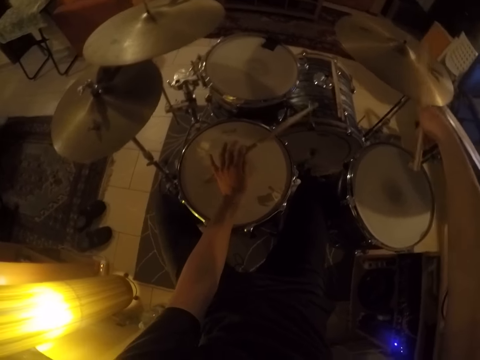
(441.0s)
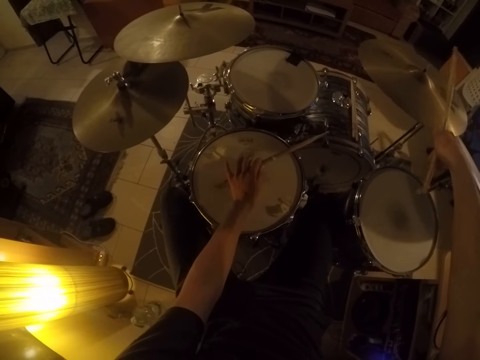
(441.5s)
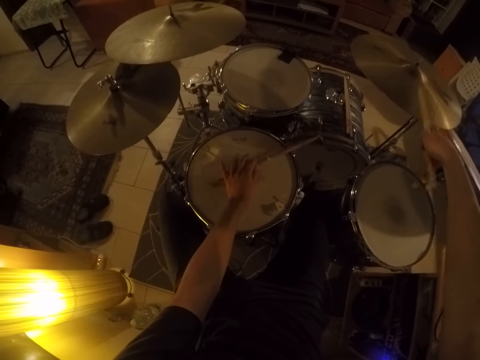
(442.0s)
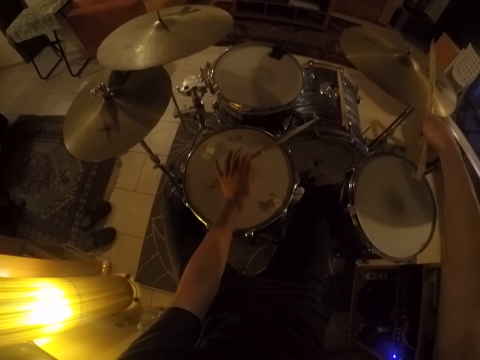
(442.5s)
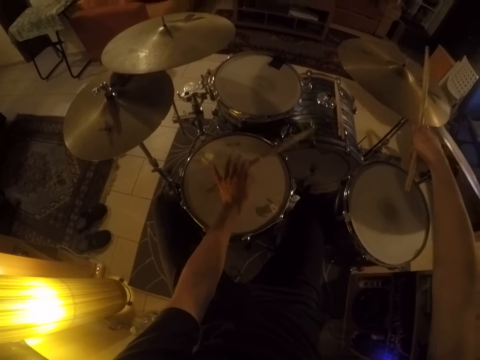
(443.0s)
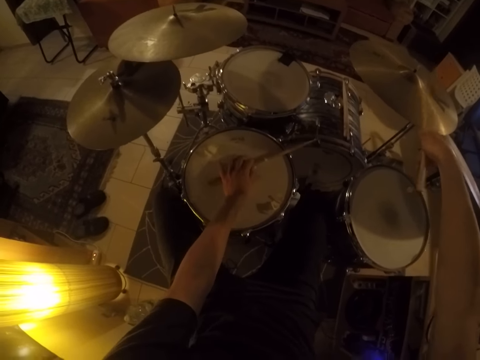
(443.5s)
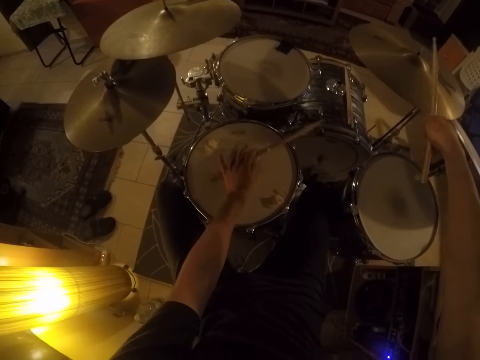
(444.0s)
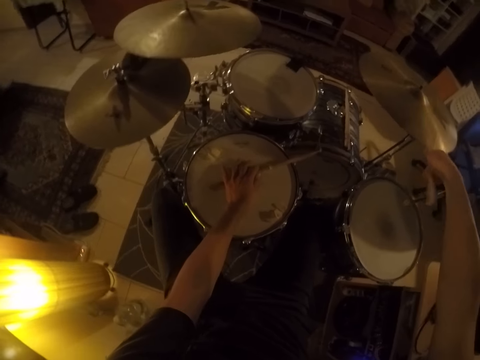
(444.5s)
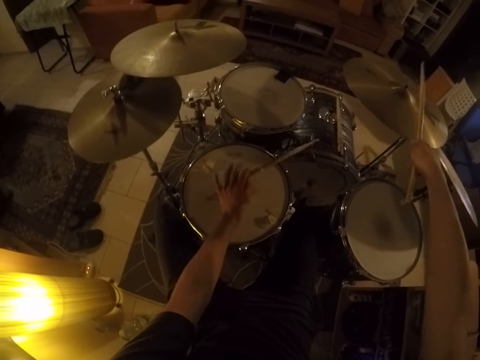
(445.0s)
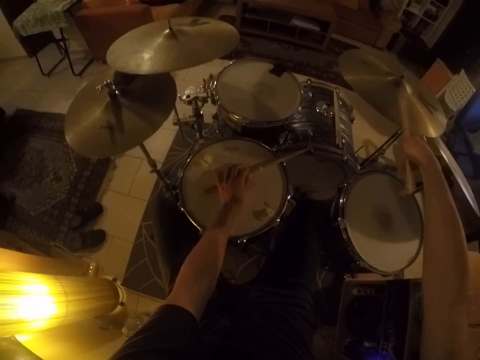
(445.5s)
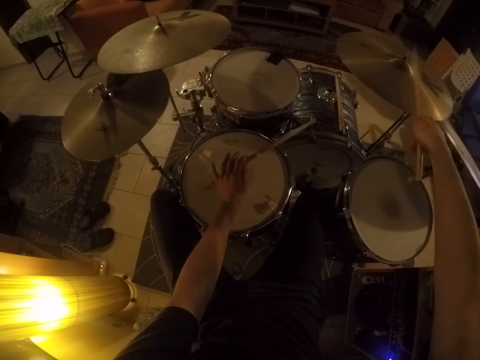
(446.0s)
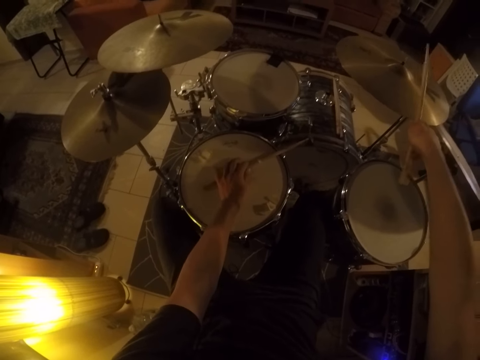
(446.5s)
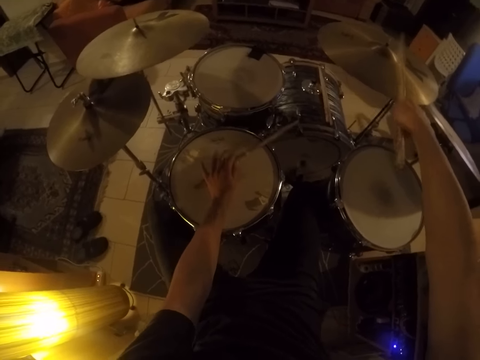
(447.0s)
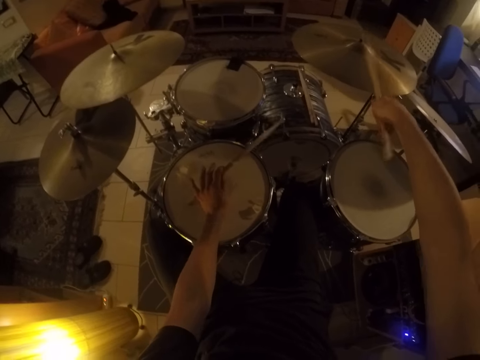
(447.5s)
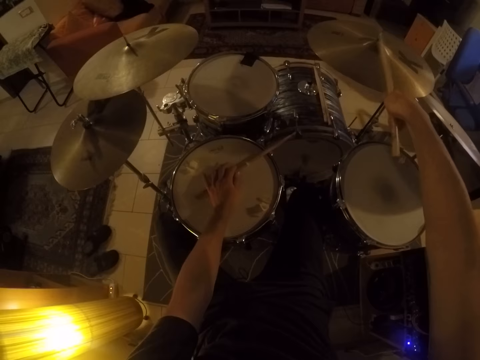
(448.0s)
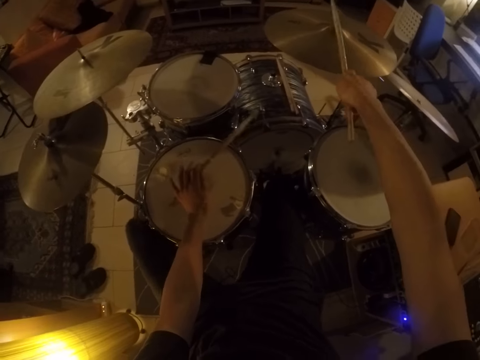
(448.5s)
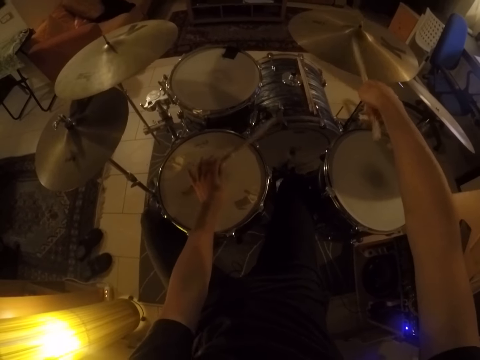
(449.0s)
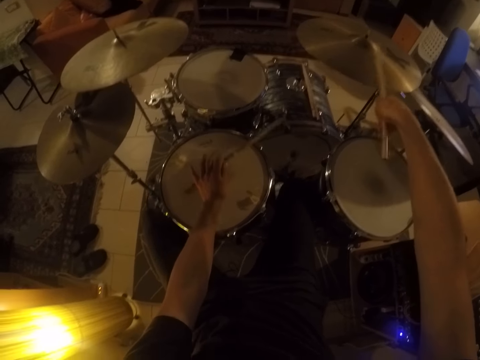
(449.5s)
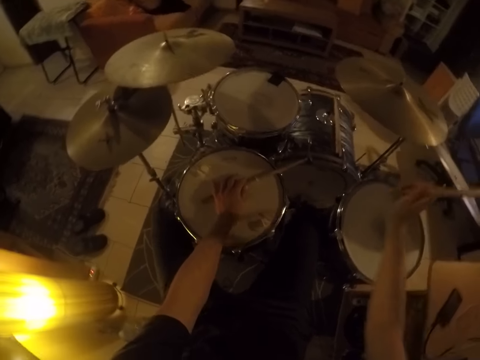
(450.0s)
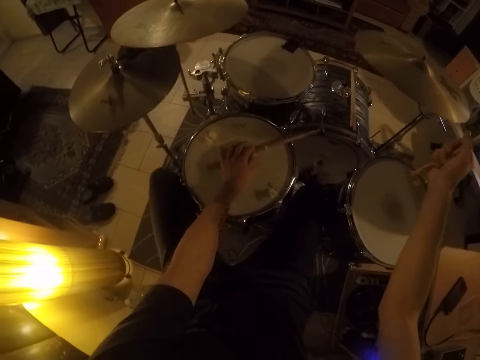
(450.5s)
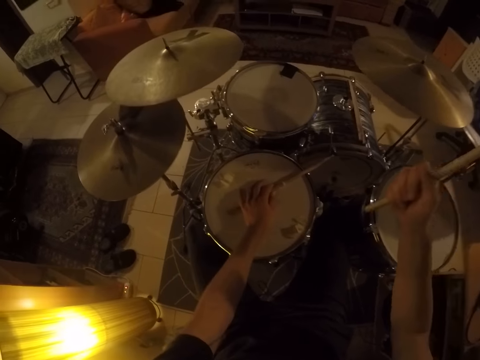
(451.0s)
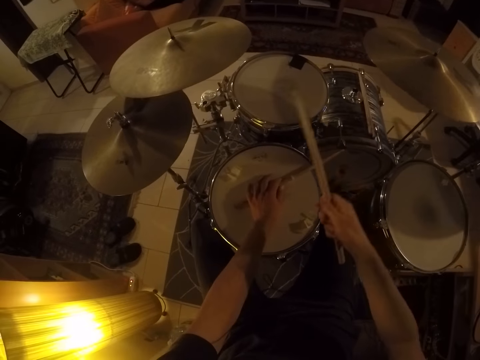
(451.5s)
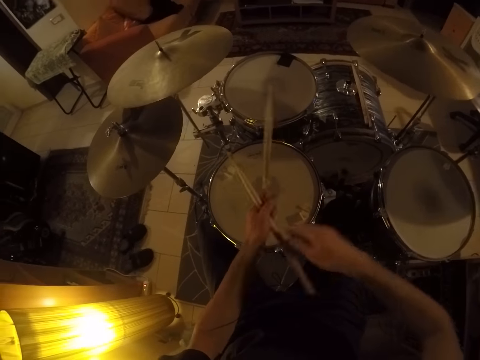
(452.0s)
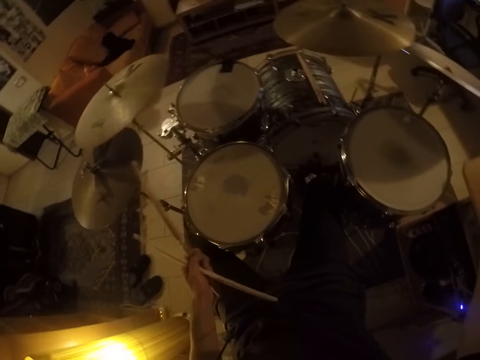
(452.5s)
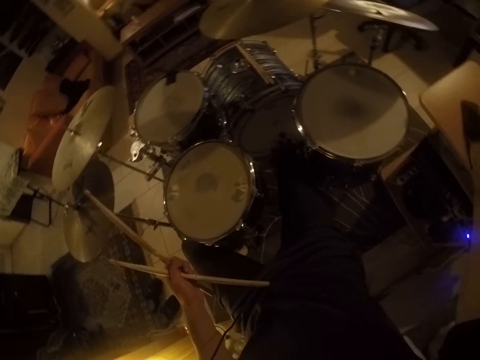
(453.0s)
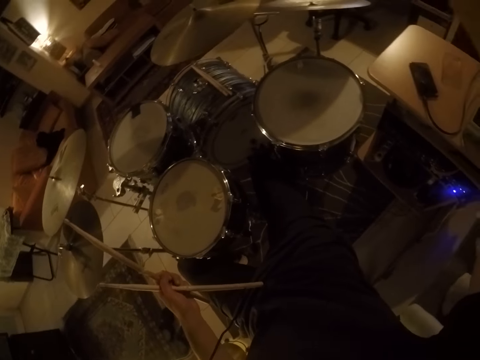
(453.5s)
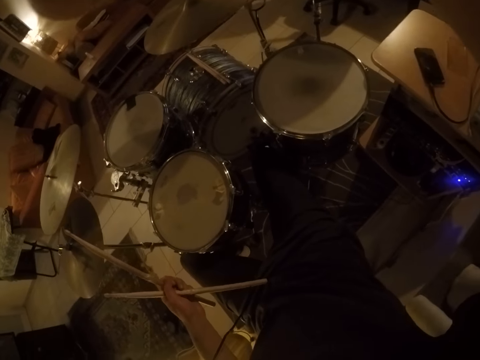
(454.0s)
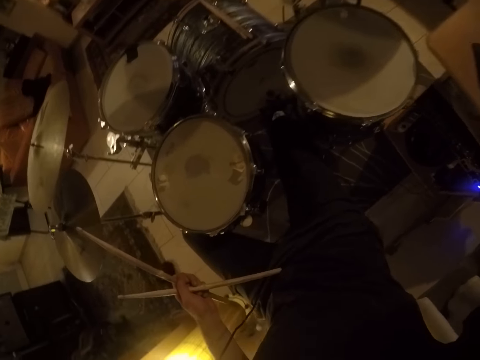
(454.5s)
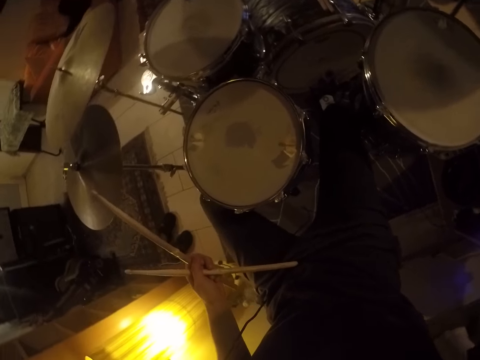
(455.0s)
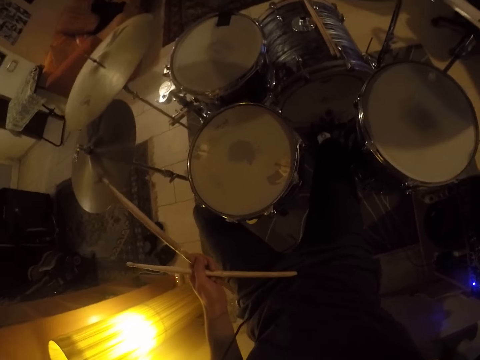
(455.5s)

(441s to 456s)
The camera wearer passes the stick in his right hand to his left hand. He holds the drum sticks.

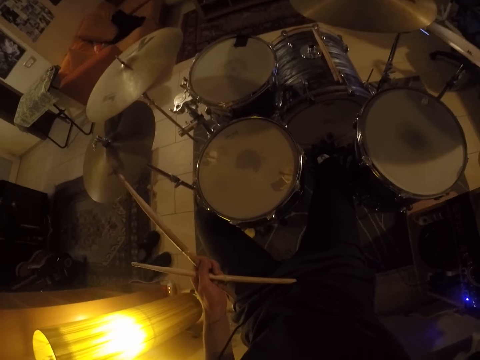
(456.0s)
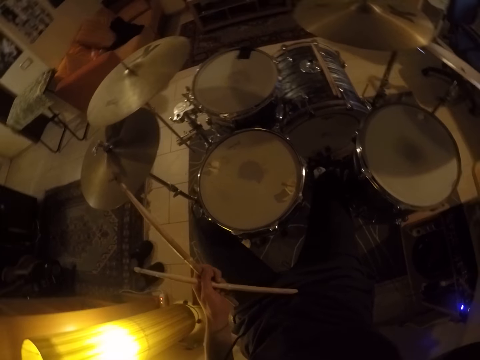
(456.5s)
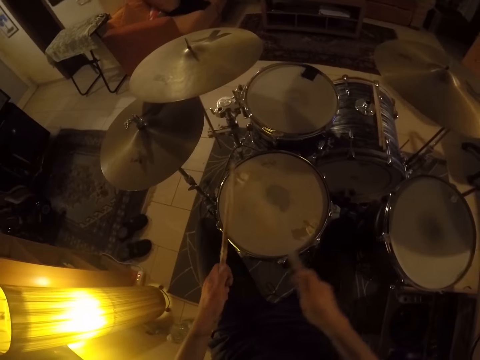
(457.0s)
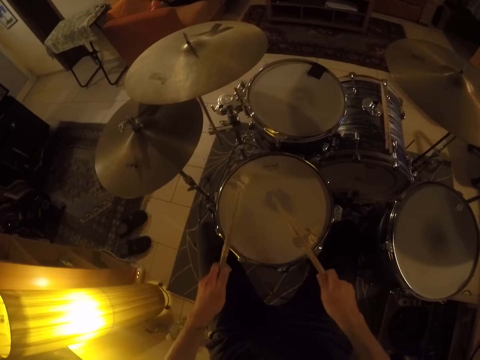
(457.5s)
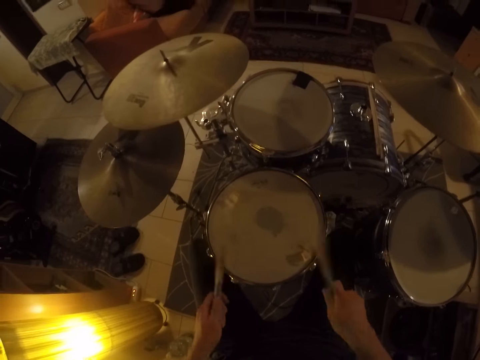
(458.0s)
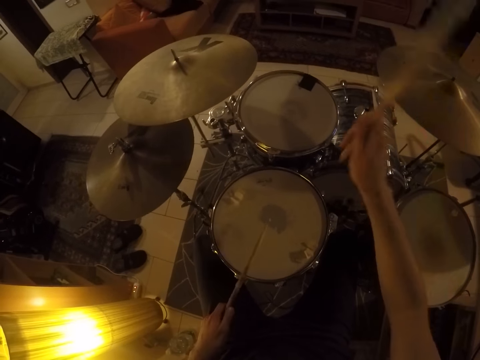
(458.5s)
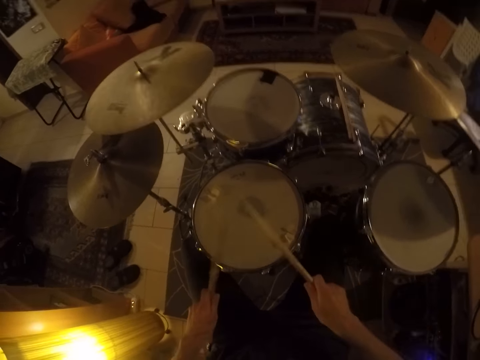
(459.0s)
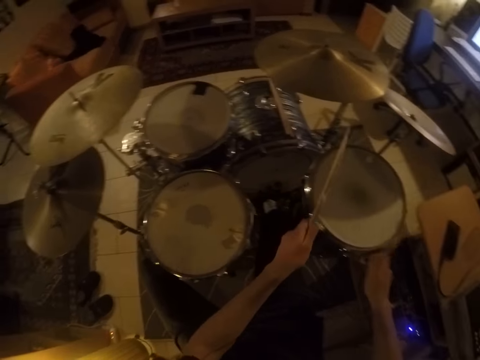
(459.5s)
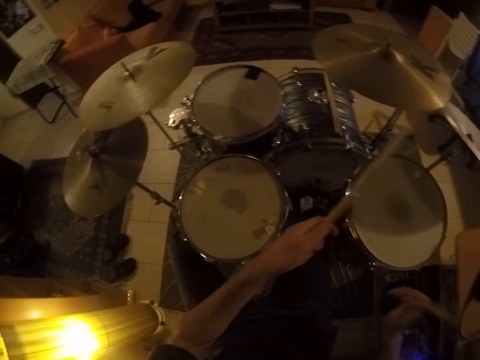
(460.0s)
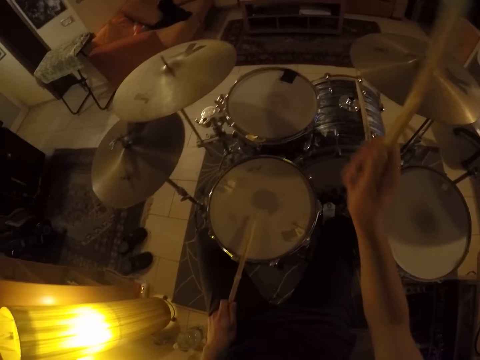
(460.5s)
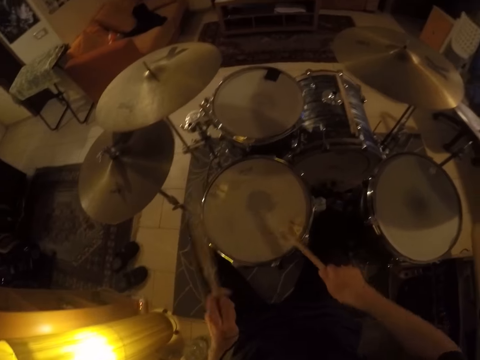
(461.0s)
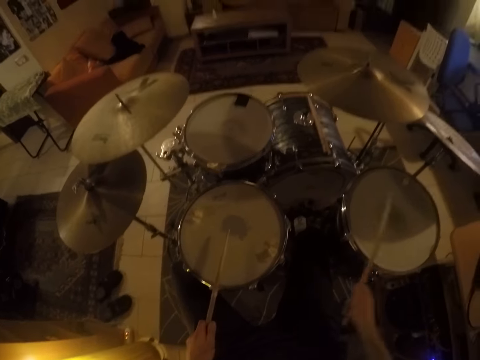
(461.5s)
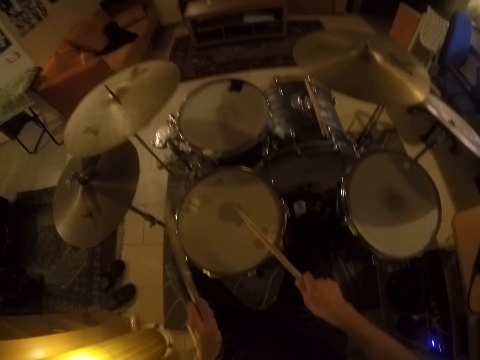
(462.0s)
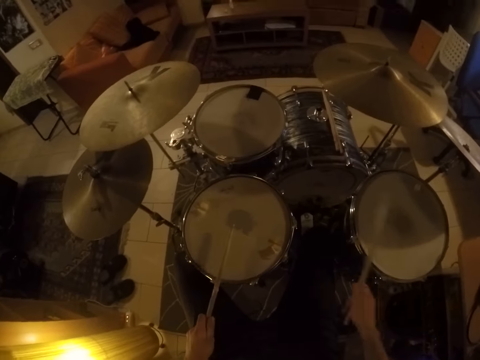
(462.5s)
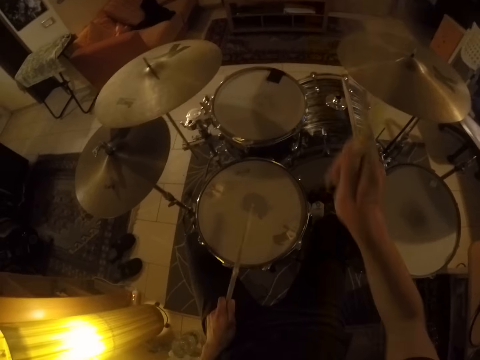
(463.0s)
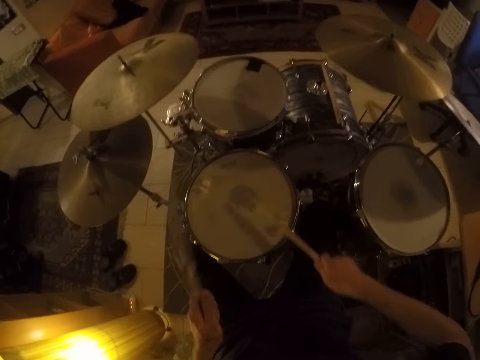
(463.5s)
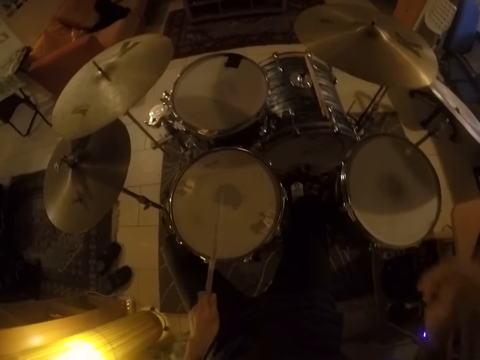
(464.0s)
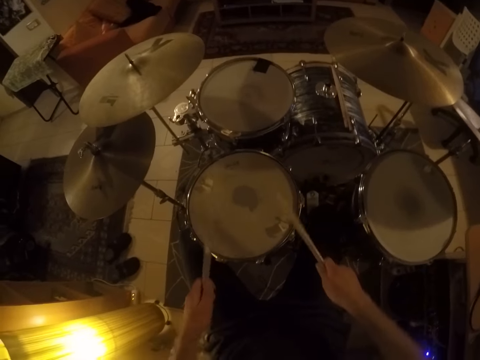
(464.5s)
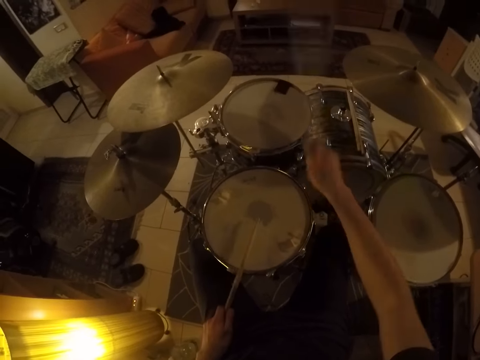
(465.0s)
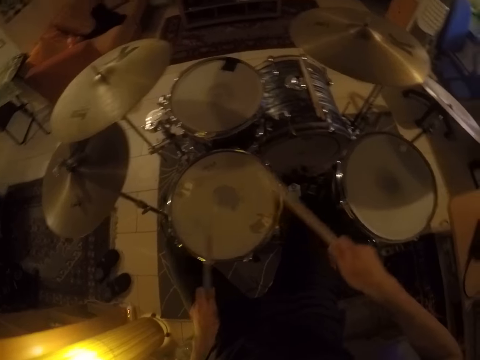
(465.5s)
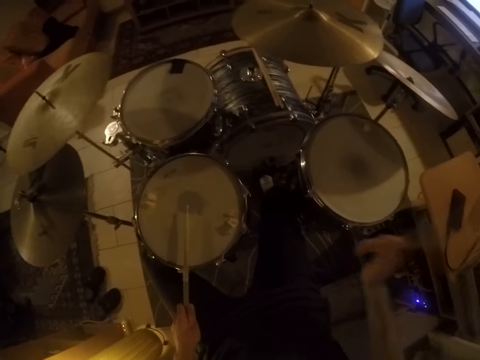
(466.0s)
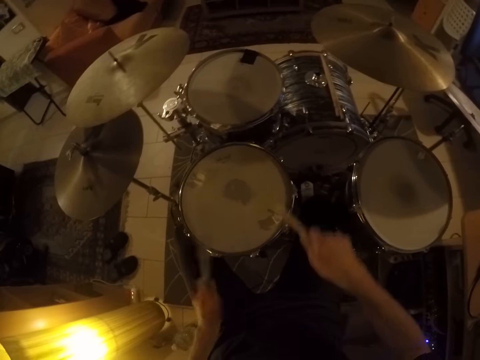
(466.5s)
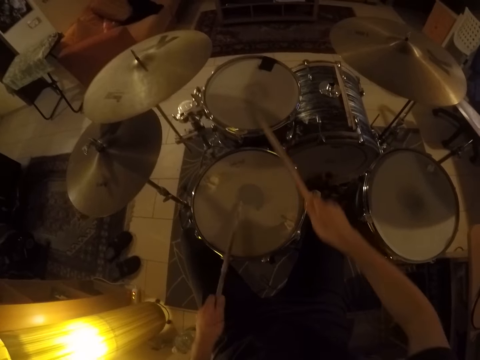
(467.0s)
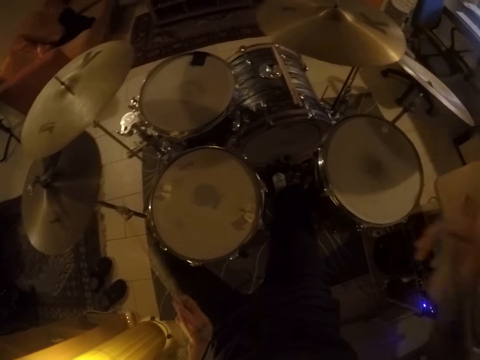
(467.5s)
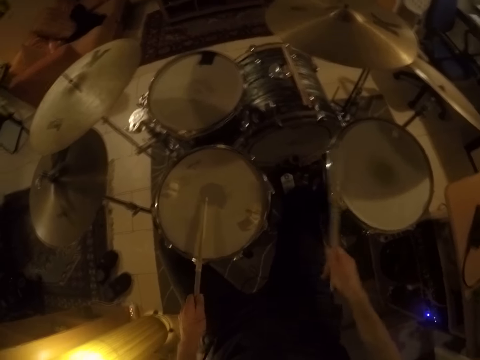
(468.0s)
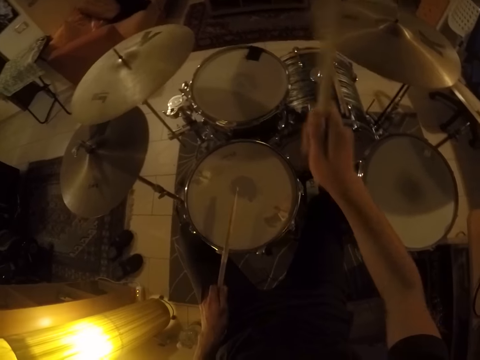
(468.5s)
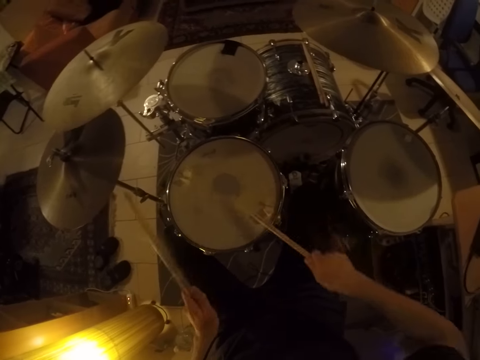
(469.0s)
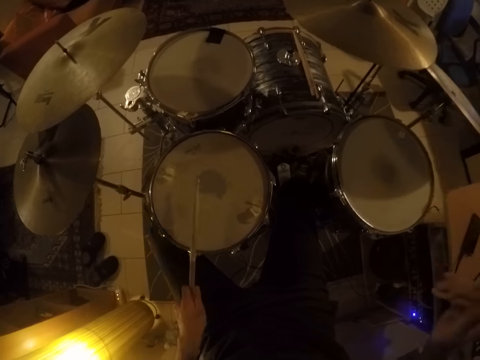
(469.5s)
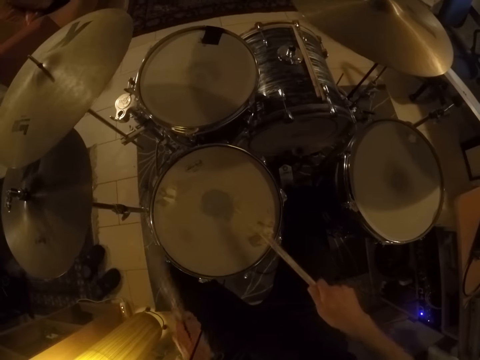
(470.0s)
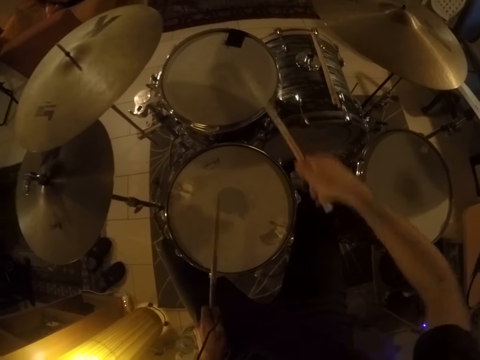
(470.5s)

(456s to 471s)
The camera wearer passes the stick in his left hand to his right hand. He beats the drums with the two sticks in his hands.
